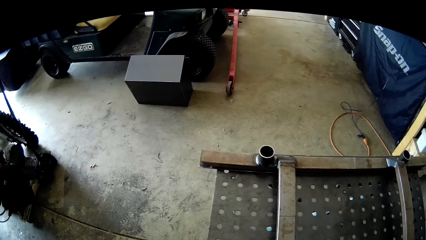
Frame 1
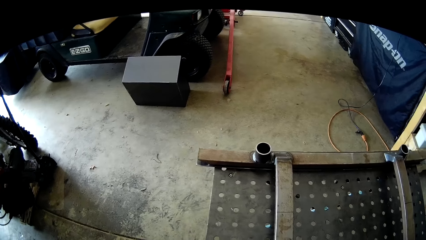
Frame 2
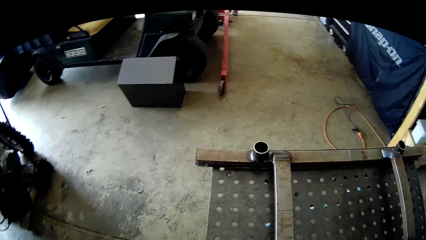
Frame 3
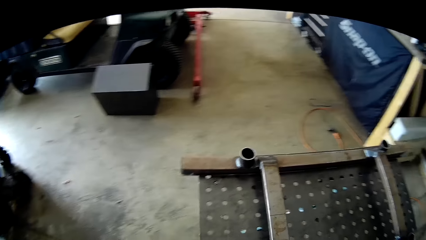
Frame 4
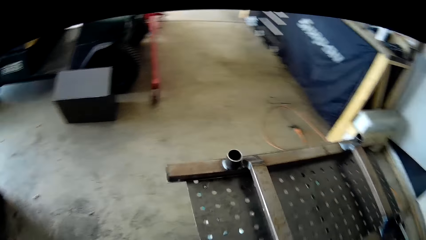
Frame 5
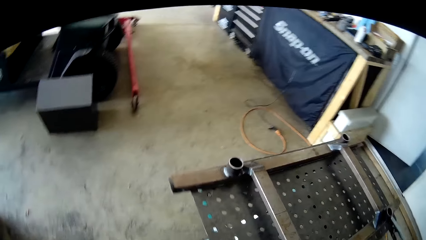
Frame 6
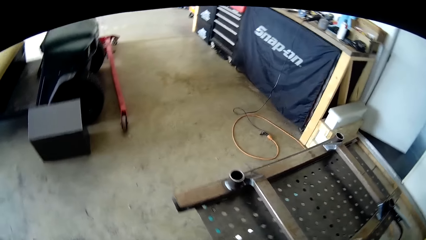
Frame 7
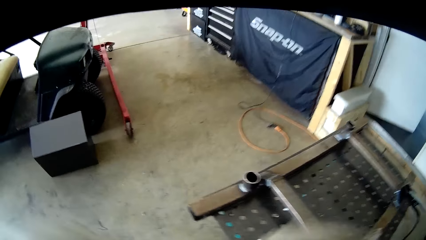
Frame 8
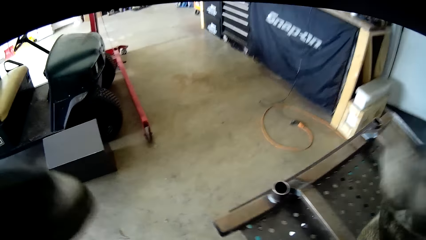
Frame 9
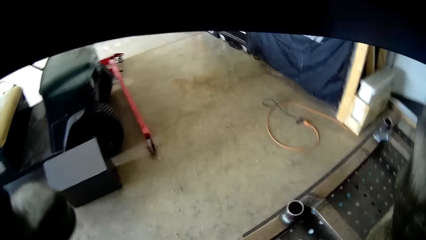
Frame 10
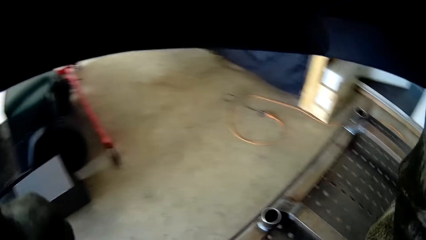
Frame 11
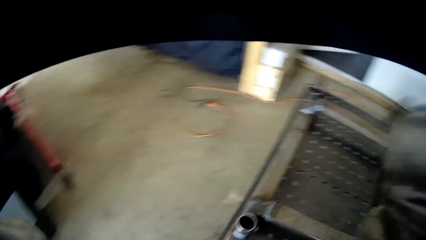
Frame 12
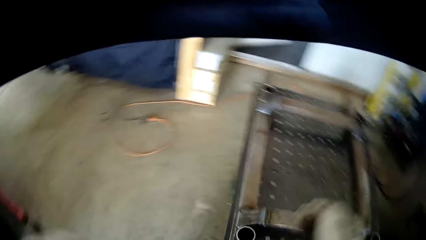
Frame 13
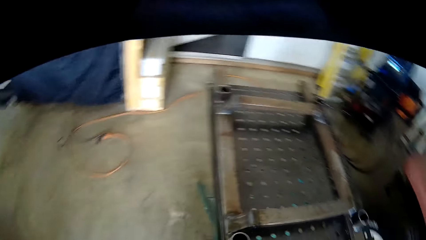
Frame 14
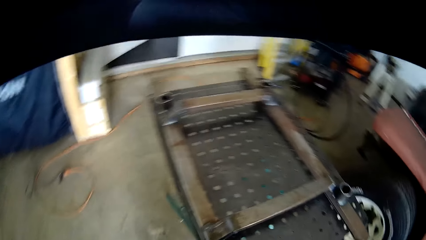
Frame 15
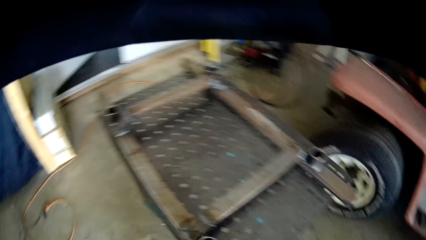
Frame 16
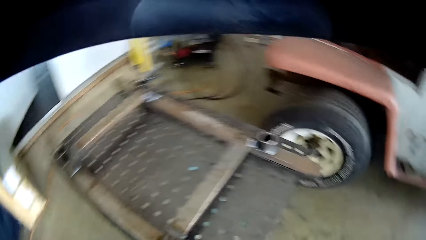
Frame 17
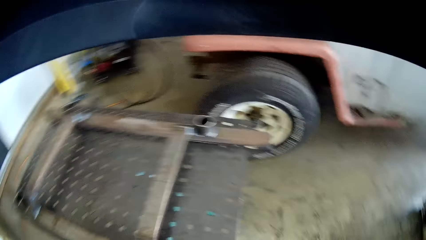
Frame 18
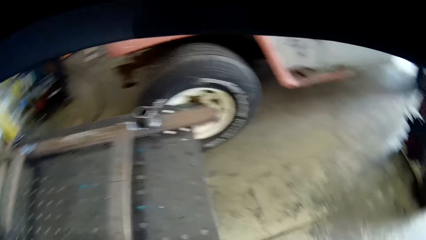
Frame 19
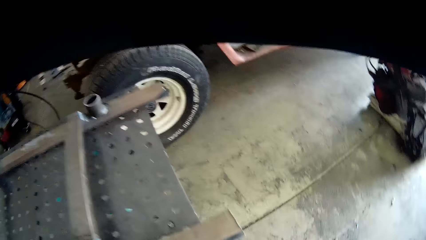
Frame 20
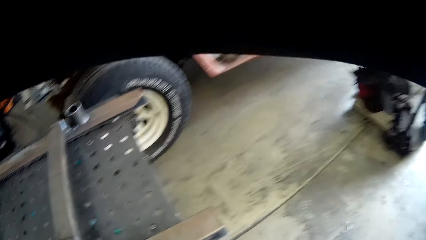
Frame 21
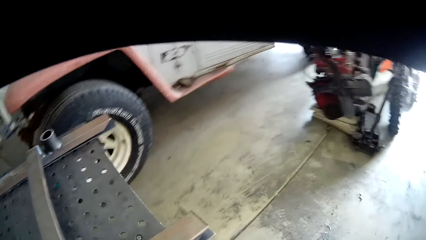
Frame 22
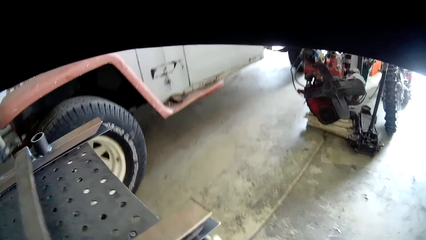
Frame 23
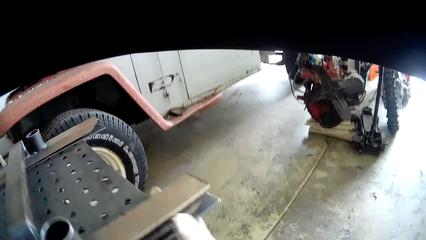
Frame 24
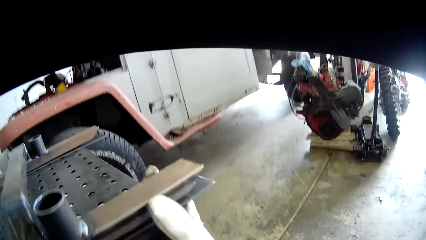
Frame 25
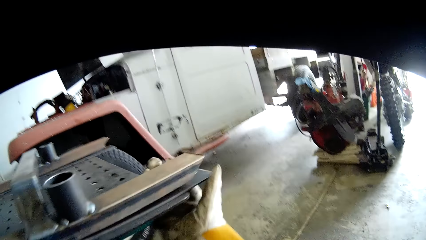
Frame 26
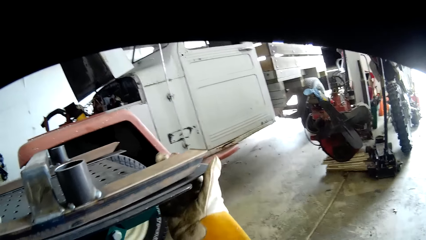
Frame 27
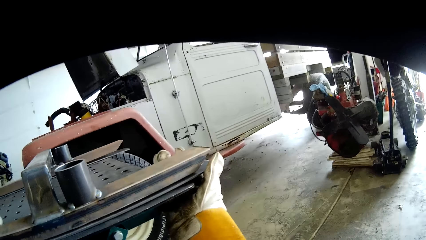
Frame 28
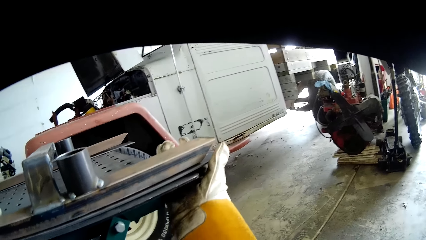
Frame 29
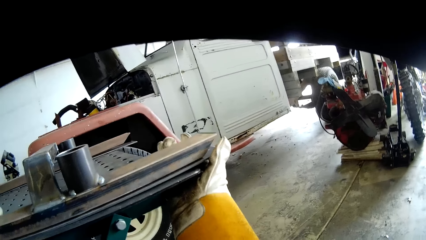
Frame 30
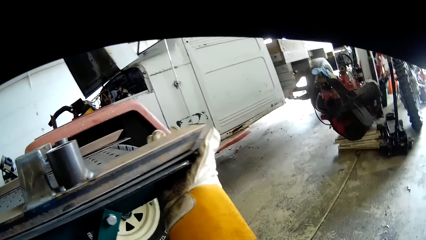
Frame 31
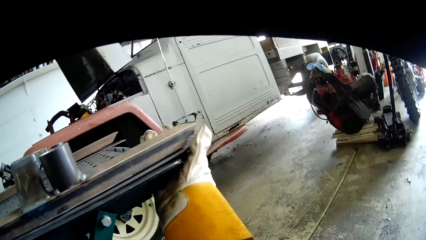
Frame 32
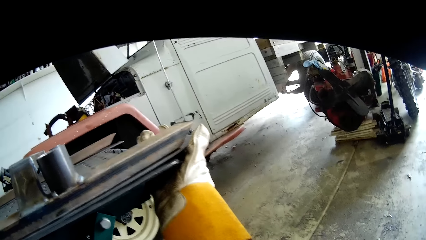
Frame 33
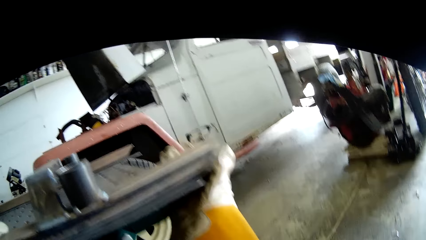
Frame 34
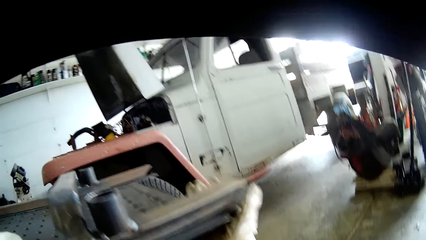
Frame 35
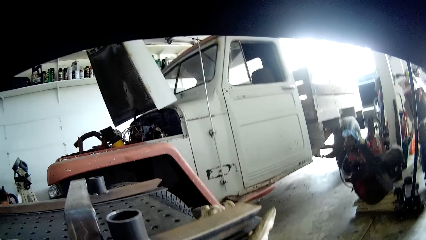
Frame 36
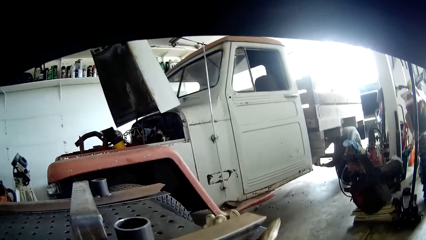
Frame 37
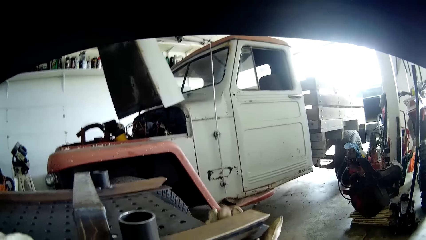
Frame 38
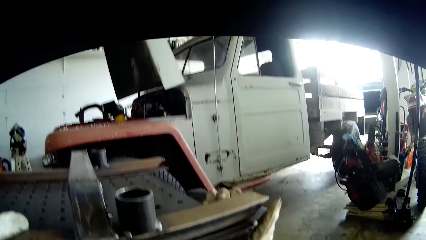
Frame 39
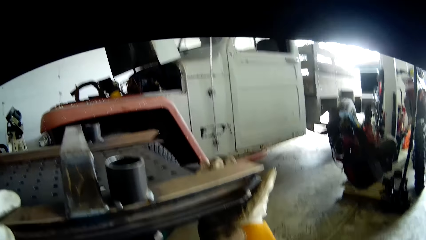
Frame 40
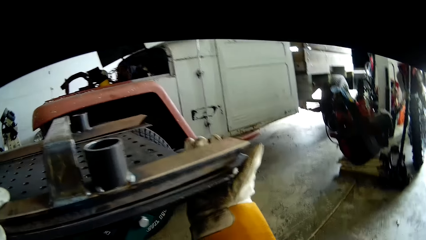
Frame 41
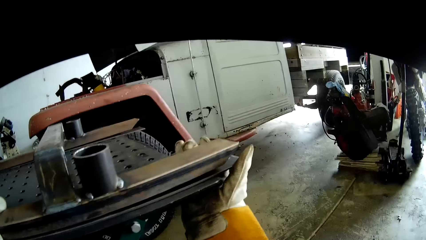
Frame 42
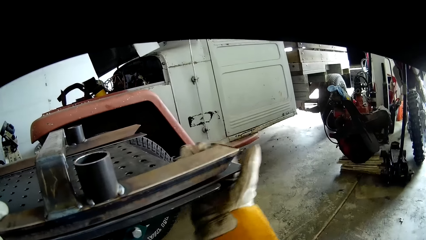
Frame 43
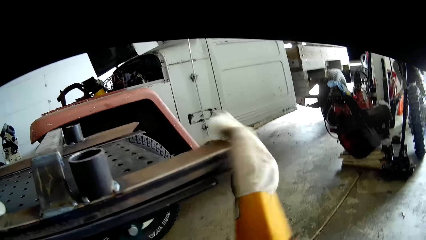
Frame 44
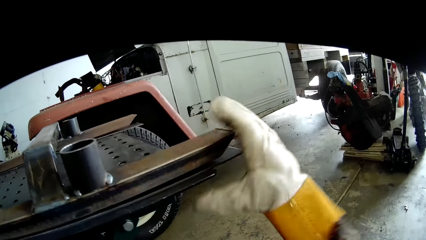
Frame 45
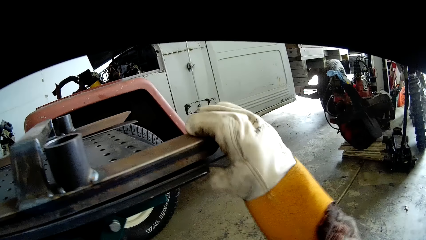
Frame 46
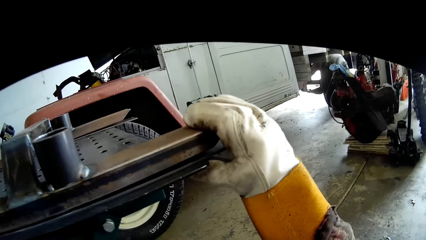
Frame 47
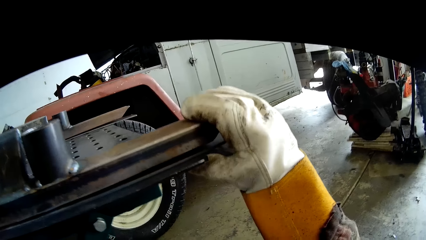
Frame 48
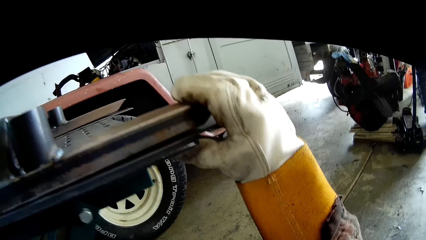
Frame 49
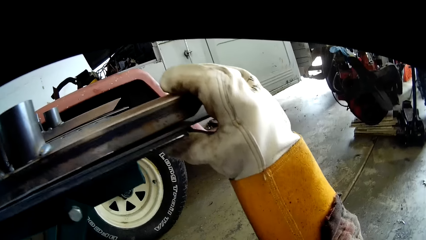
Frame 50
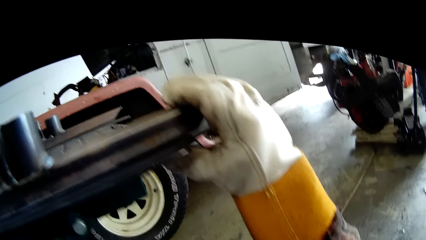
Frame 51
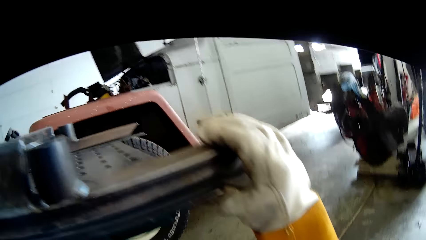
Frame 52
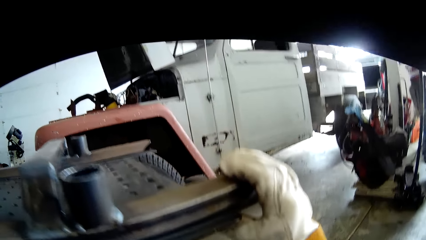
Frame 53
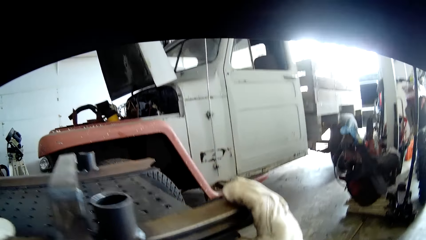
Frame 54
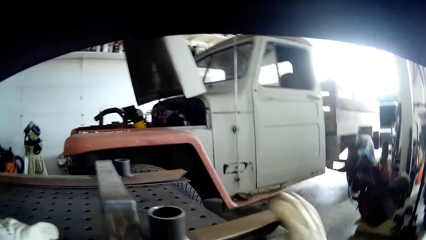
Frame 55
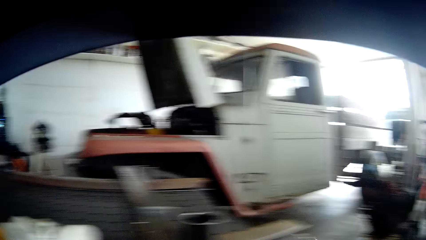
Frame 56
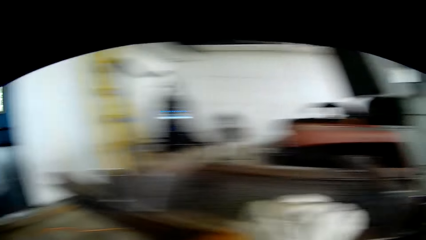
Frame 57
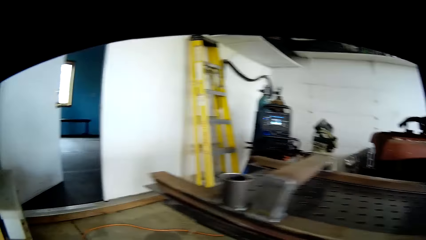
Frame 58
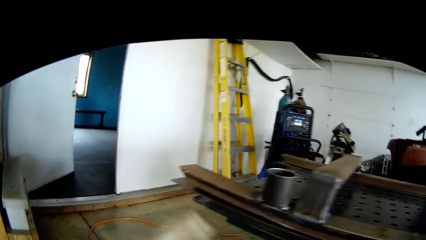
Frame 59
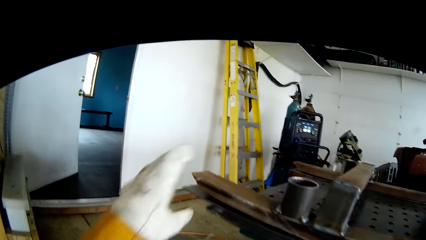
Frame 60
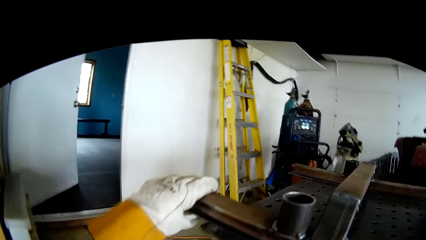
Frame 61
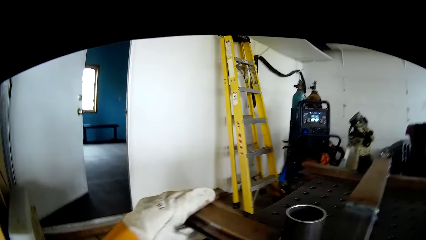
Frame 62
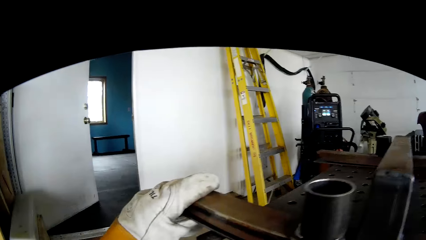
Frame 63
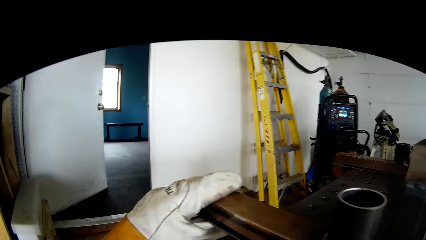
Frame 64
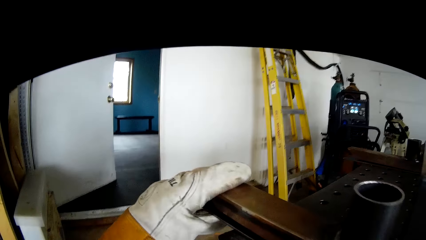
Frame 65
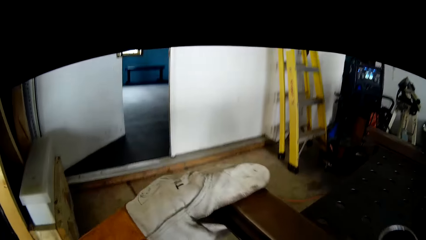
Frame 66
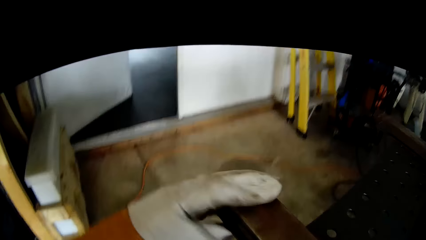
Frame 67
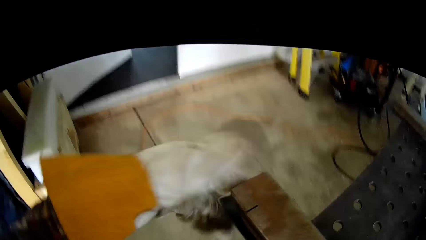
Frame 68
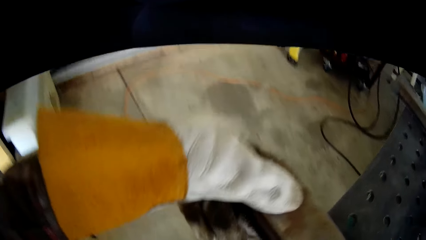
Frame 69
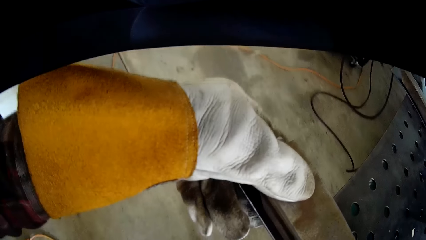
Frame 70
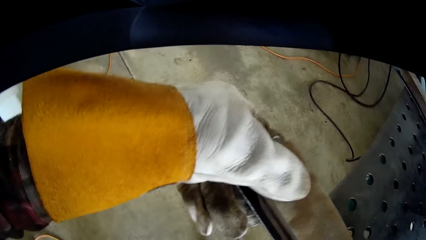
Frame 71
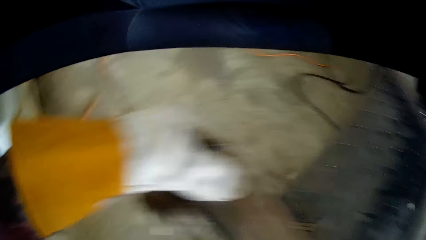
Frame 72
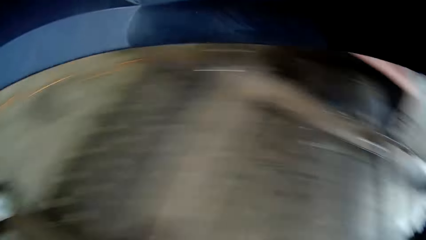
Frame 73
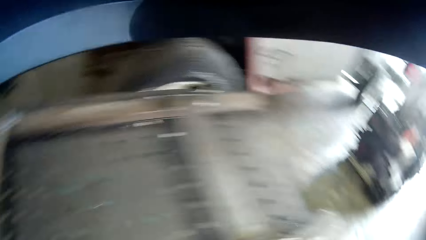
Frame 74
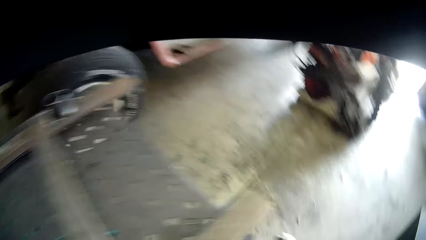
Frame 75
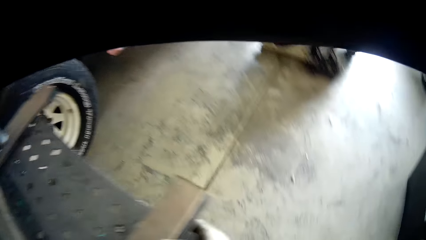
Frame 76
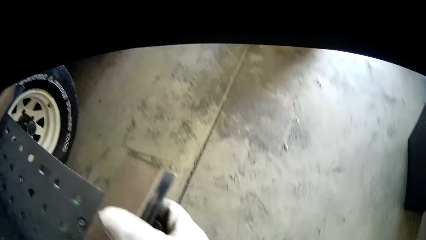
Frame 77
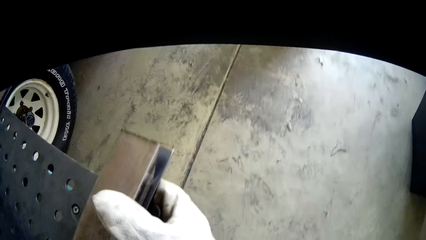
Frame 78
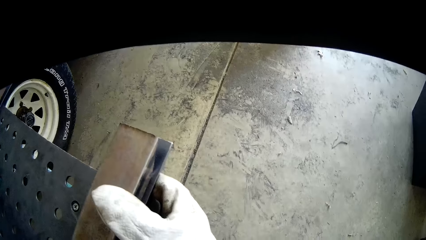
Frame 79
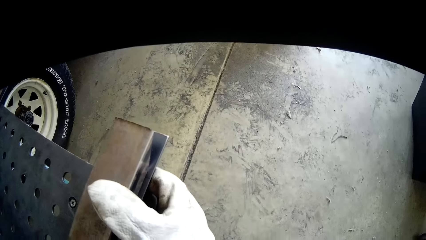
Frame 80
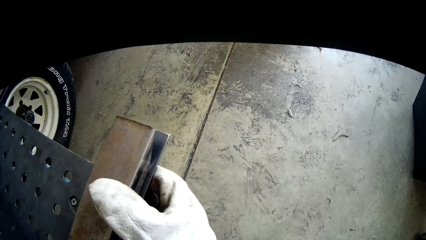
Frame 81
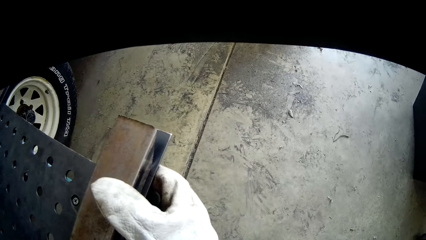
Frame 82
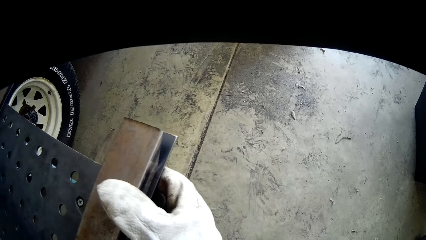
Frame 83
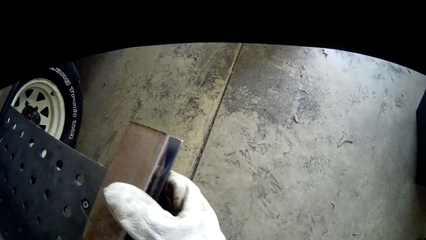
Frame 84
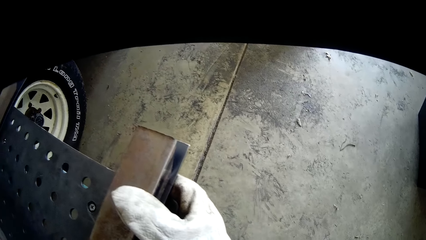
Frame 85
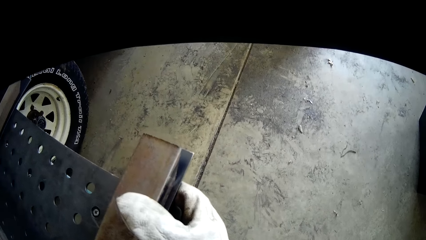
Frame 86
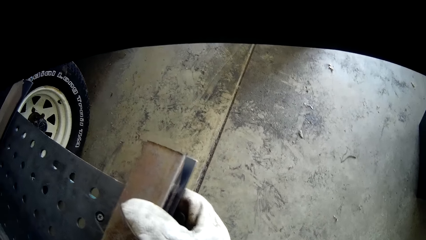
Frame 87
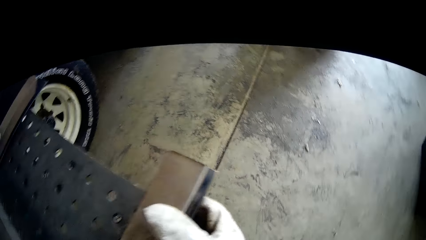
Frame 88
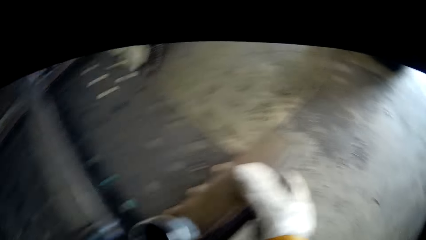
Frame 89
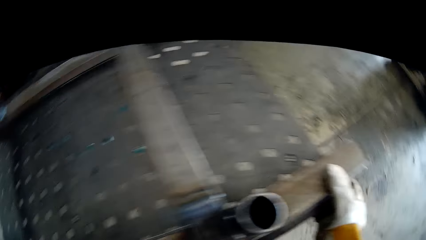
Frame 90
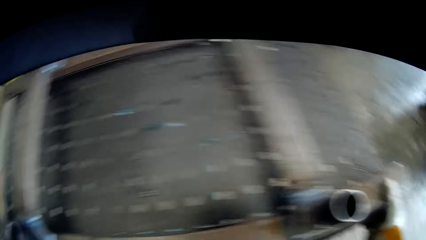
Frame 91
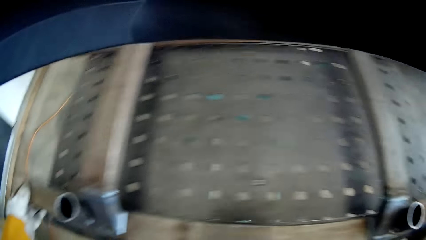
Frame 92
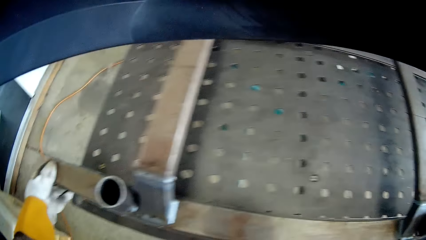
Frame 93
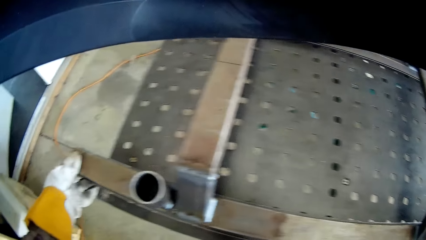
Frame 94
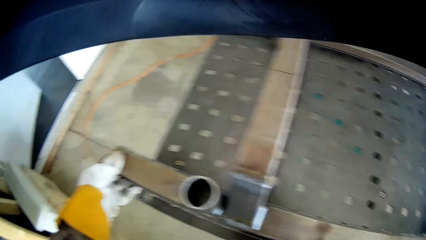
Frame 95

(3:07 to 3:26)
The camera wearer adjusts the welding mask with both hands. He holds the second metal on the metal rule with his right hand. He adjusts the metal. He holds the second metal on the metal rule with his left hand. He holds the second metal on the metal rule with his right hand.
